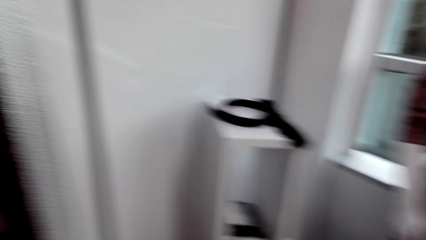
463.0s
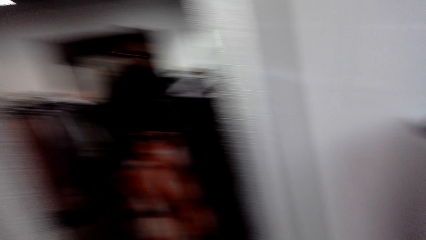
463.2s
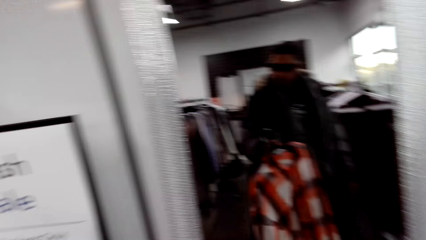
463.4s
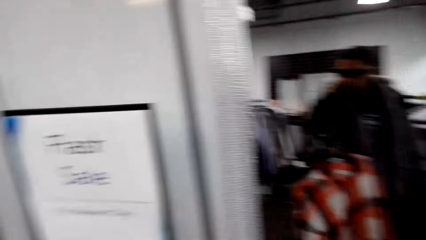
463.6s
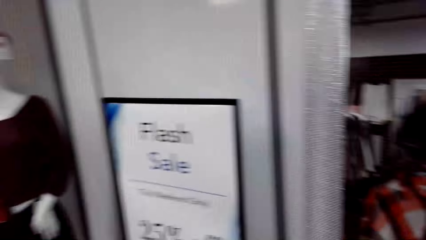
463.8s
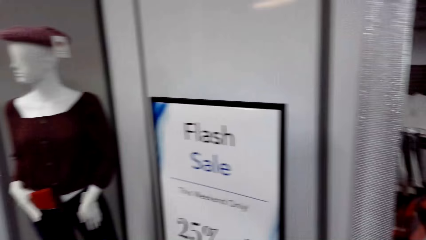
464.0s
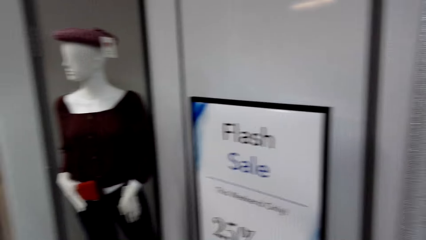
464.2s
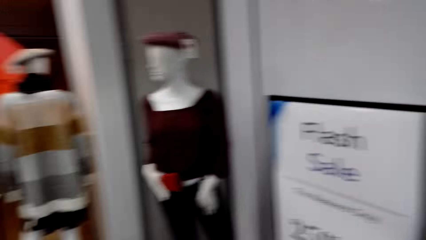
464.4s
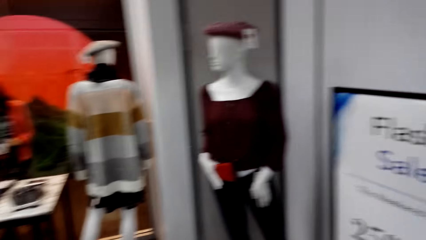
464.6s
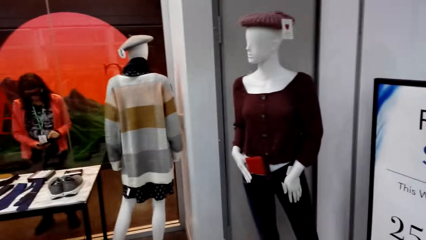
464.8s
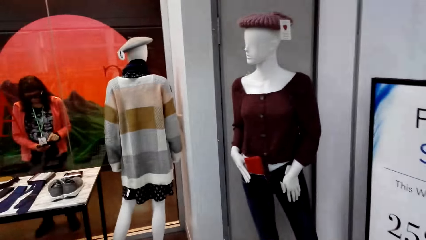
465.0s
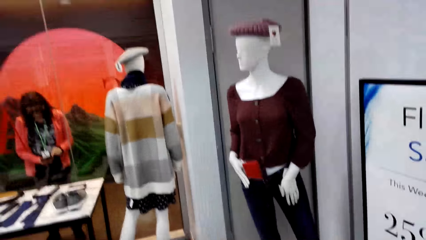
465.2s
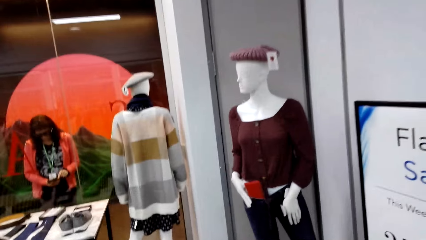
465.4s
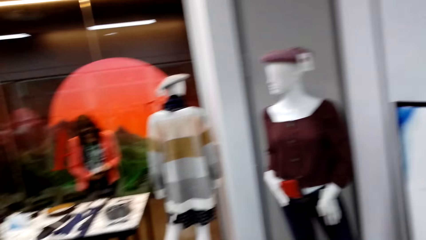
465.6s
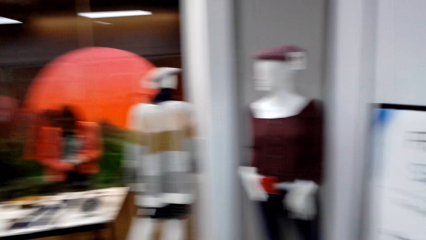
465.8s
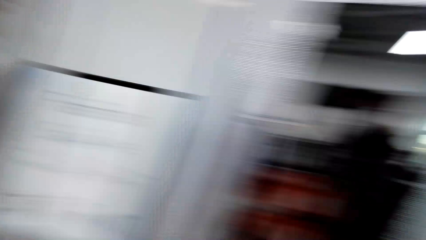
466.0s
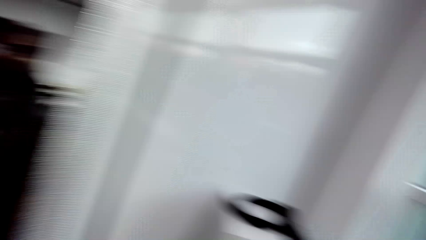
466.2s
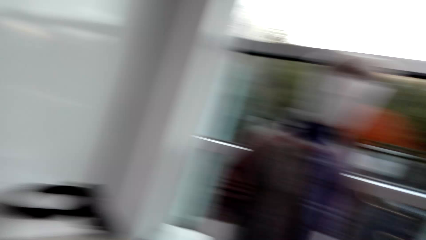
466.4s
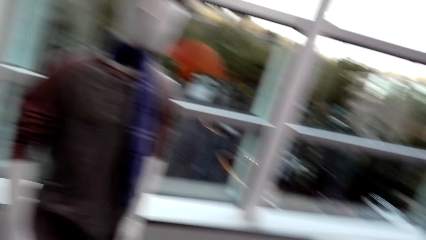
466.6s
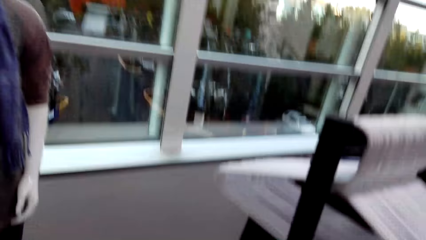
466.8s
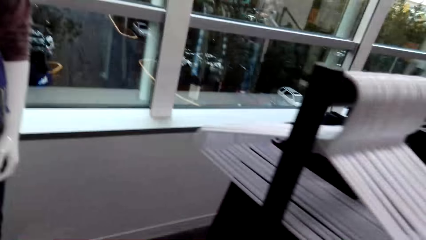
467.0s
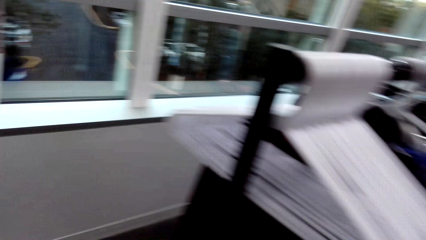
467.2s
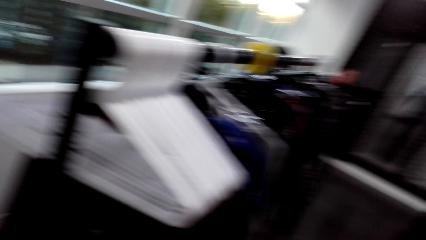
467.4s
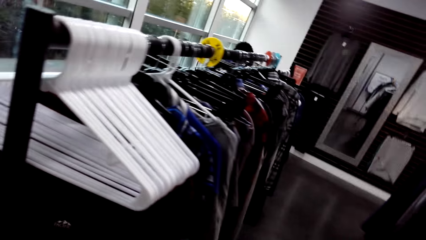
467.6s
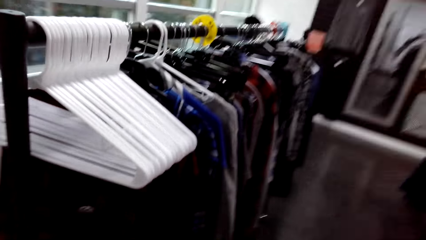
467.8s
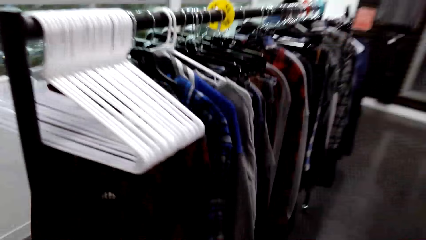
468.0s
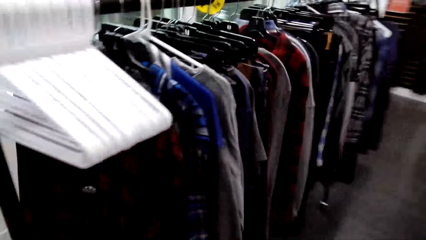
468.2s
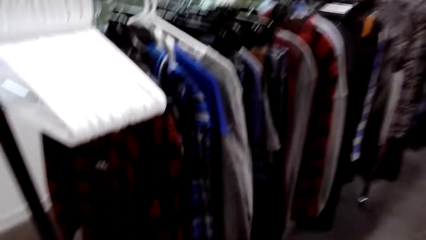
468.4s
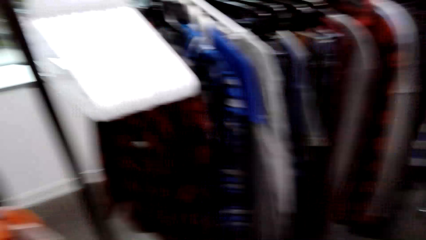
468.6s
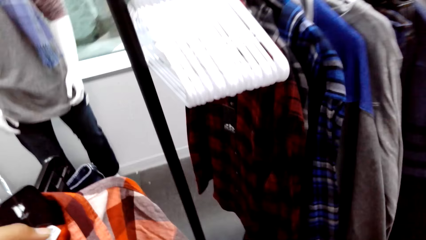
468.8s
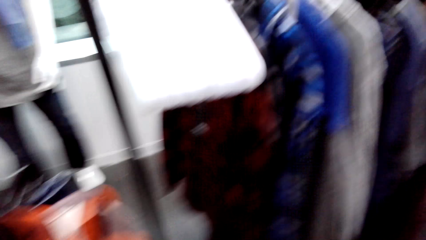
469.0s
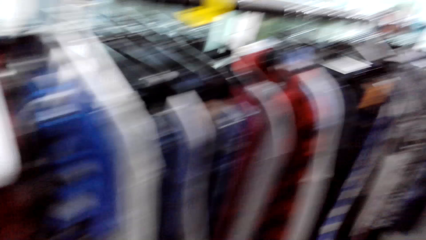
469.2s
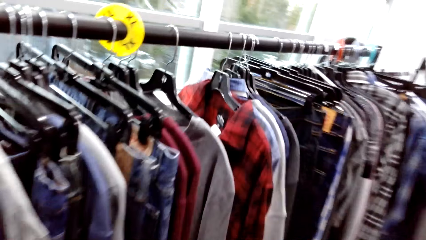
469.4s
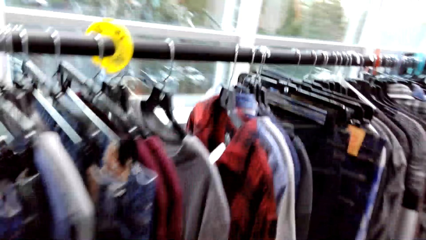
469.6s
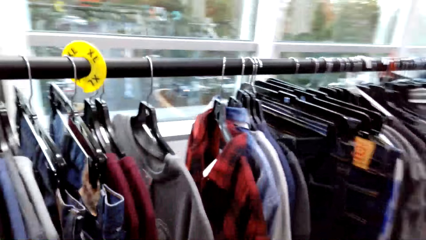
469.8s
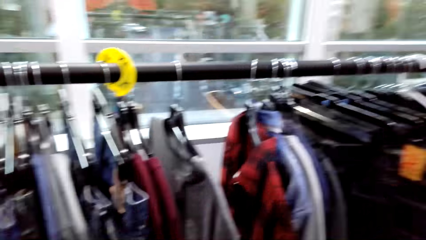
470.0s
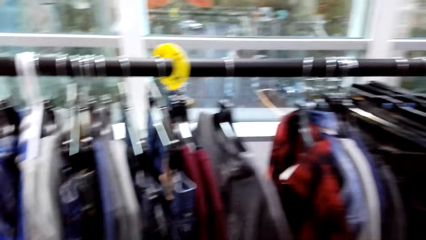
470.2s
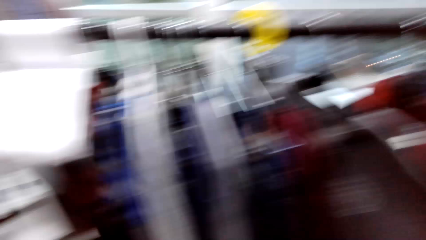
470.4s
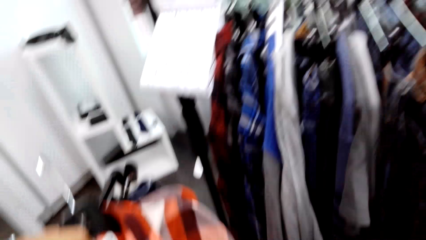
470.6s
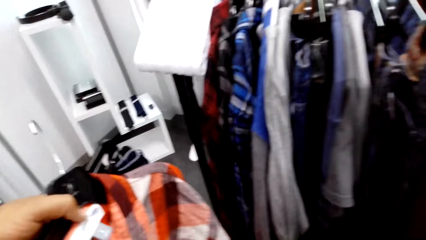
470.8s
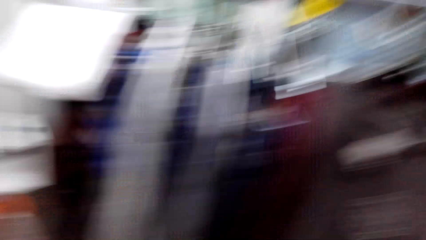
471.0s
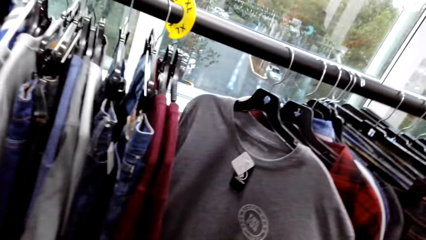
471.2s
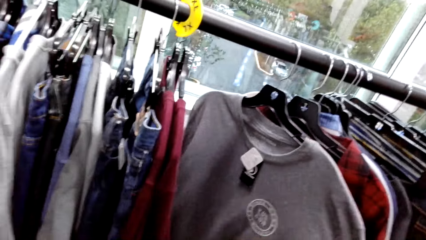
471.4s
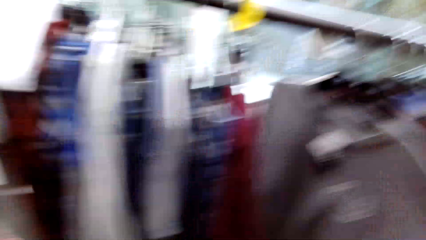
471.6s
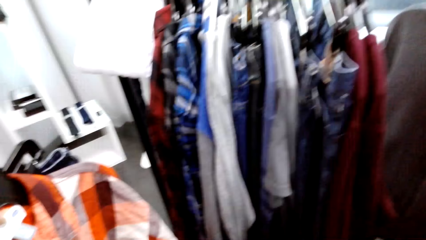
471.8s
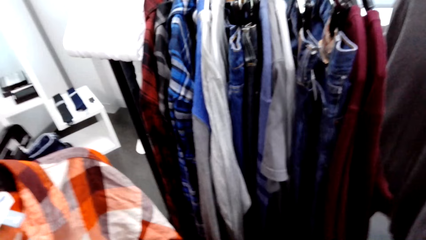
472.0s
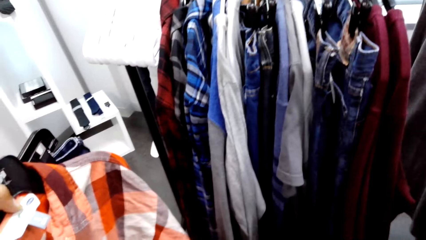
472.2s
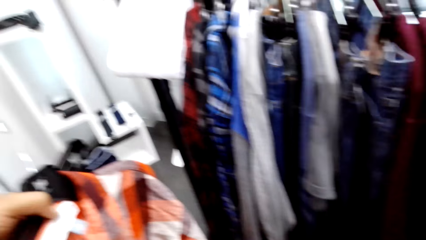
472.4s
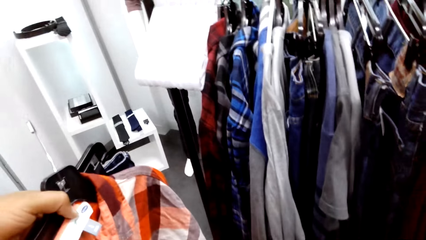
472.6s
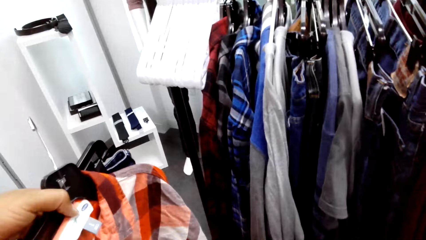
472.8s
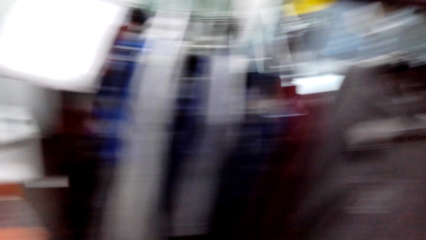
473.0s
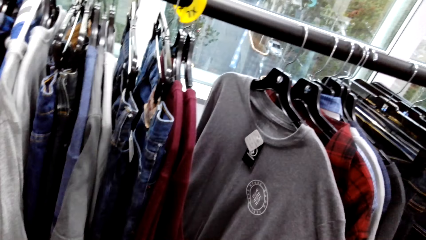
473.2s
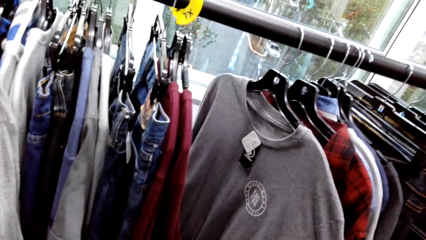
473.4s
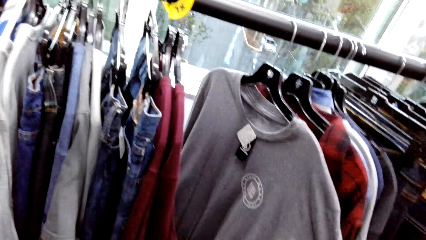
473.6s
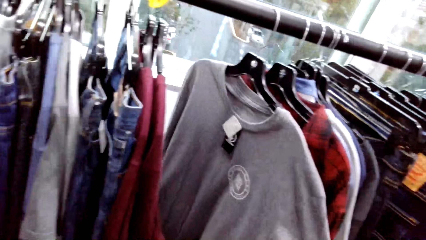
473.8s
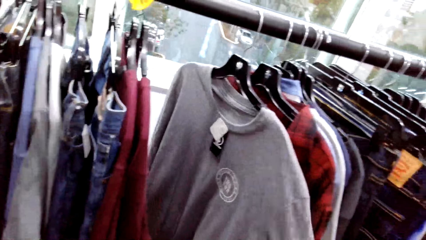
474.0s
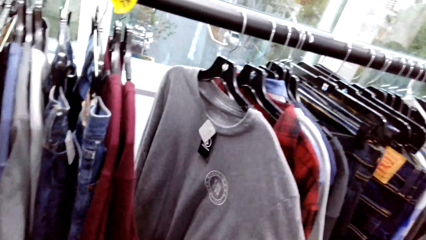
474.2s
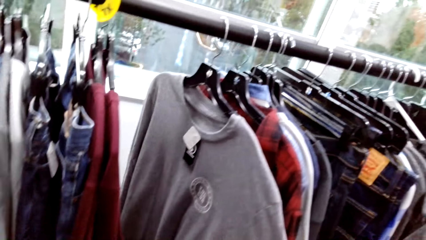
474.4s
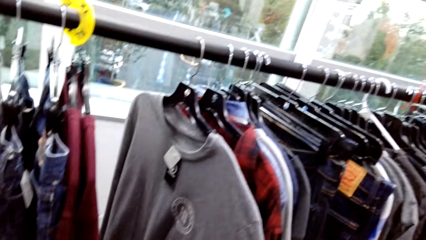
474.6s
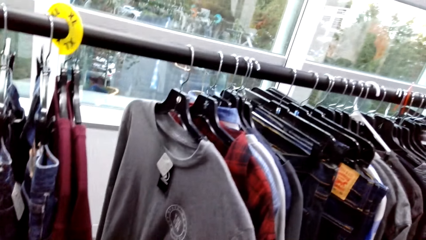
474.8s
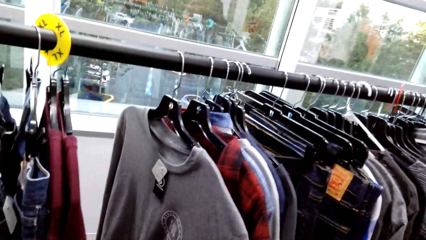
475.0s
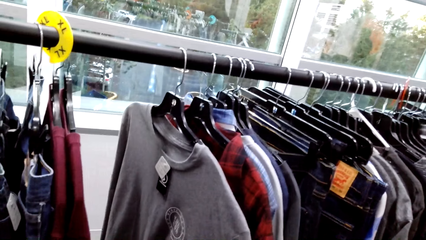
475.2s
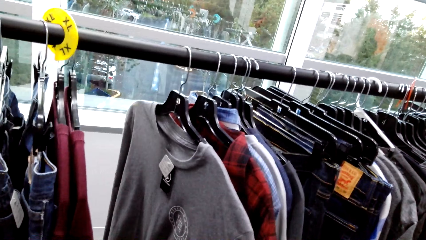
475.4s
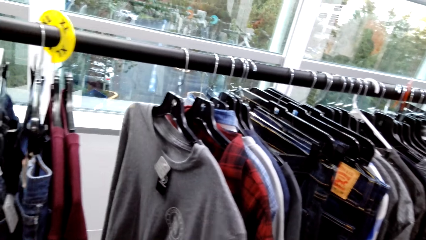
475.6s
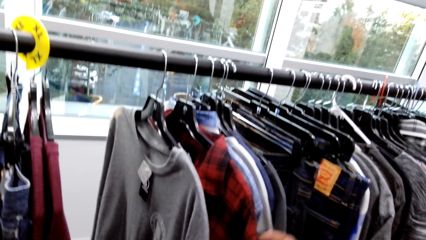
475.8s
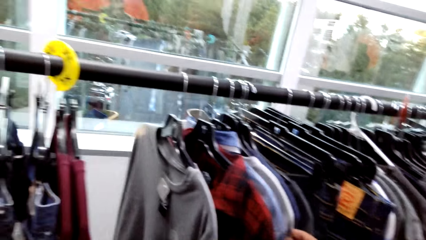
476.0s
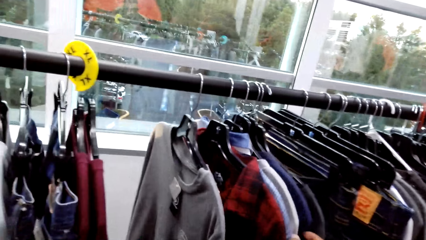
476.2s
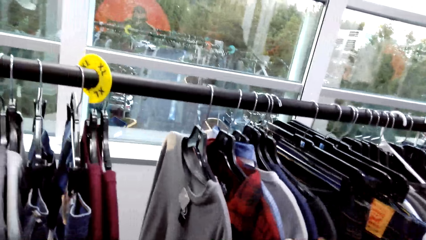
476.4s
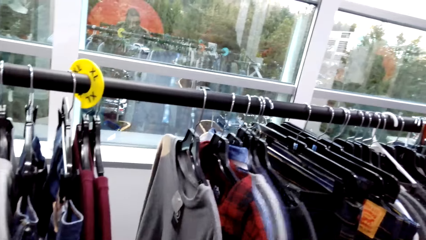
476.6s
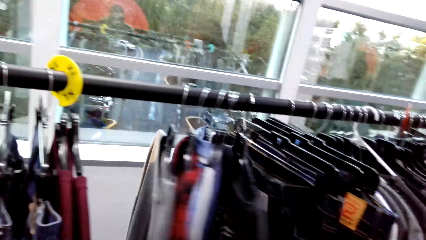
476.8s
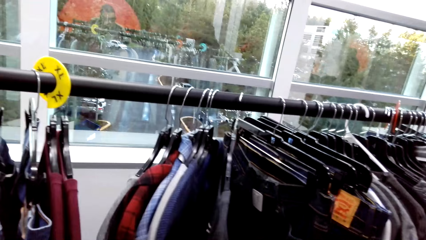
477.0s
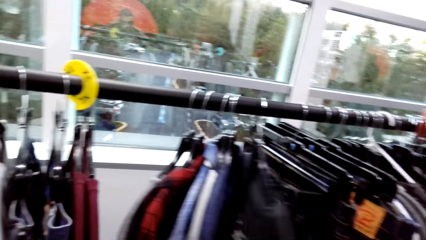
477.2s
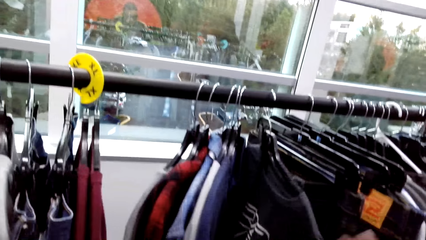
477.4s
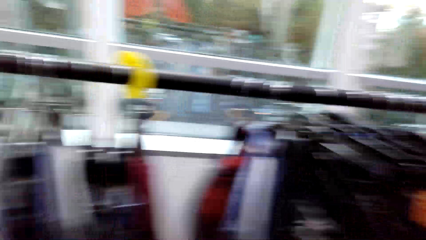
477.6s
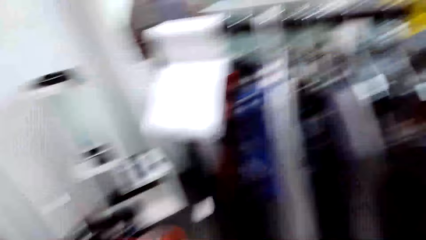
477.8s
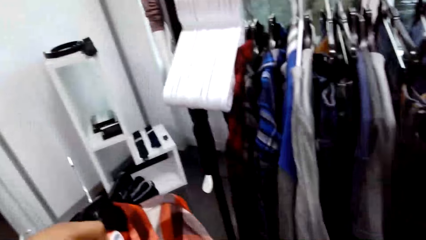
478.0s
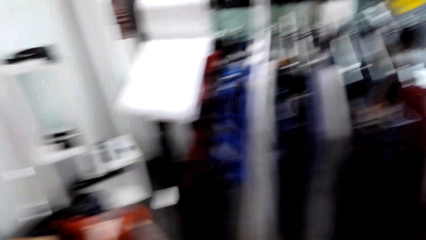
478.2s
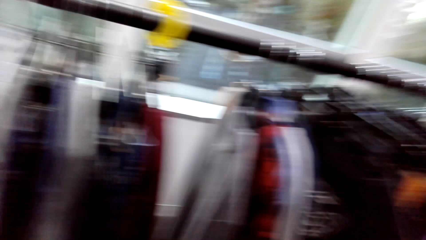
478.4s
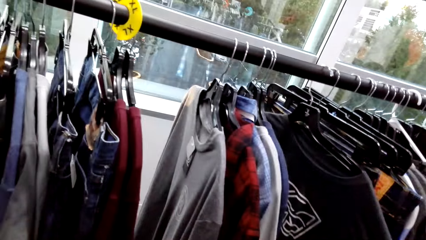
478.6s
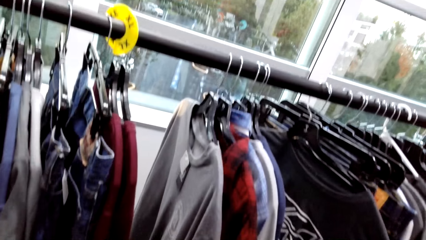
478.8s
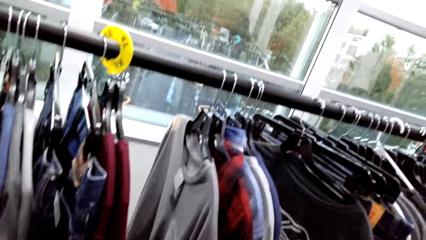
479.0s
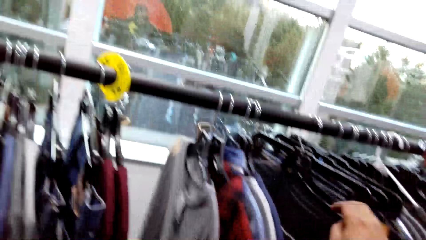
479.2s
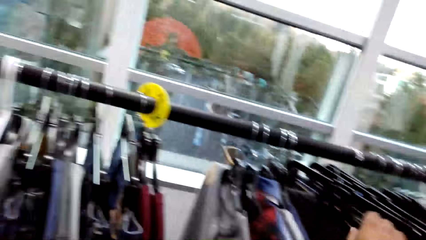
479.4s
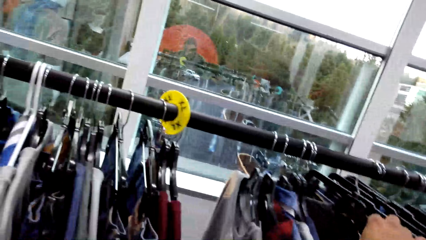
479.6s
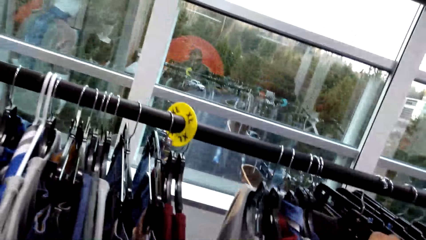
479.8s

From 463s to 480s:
The camera wearer walks in the boutique. He touches a t-shirt on the cloth rack with his right hand. He touches shirts on the cloth rack with his right hand. He picks a black t-shirt from the clothing rack with his right hand.
